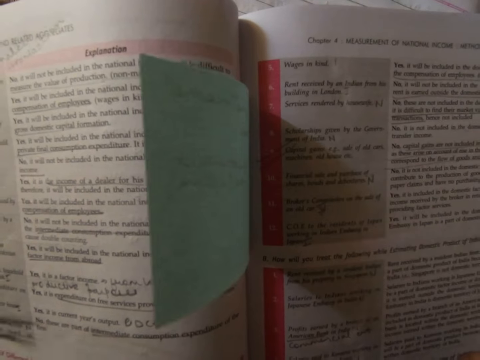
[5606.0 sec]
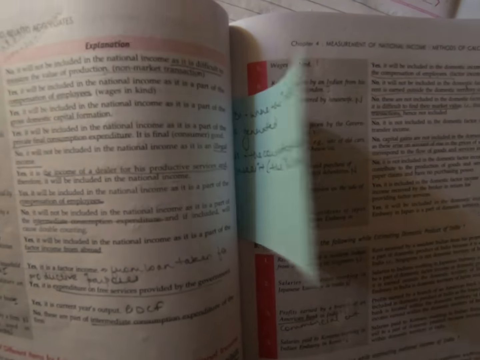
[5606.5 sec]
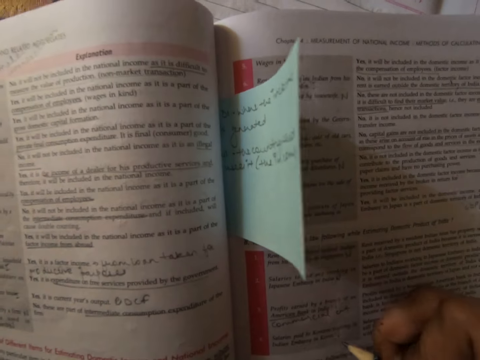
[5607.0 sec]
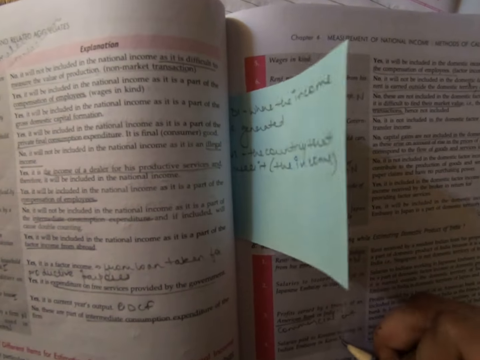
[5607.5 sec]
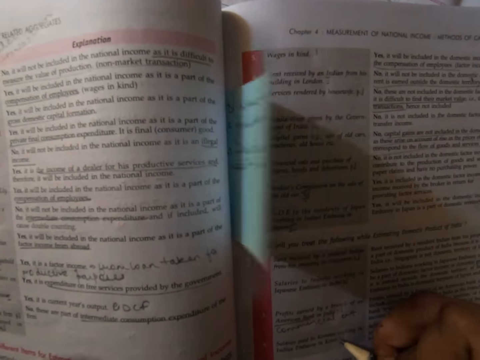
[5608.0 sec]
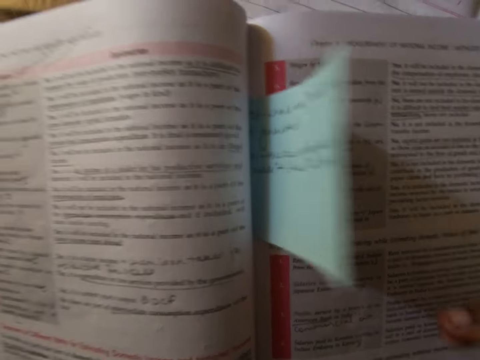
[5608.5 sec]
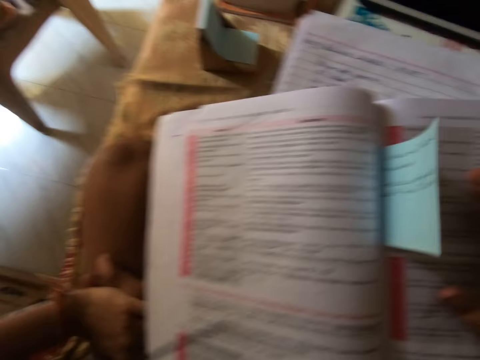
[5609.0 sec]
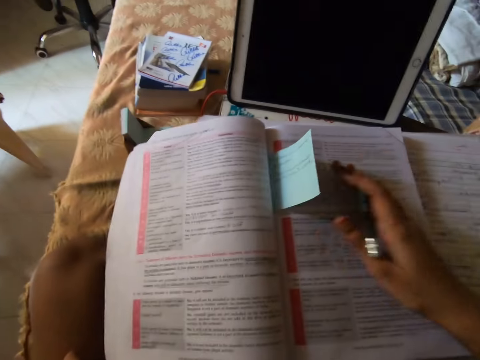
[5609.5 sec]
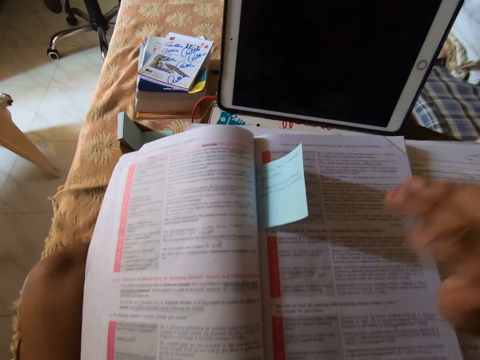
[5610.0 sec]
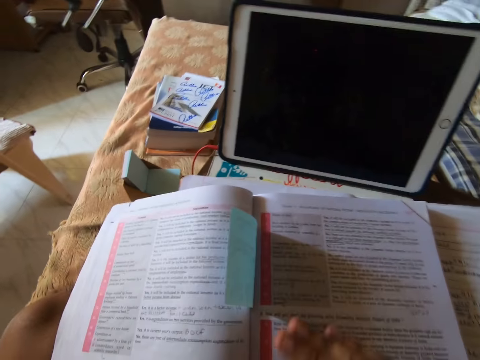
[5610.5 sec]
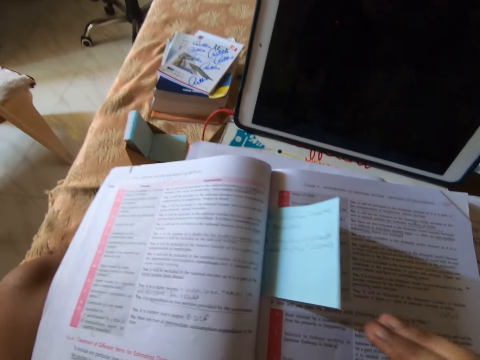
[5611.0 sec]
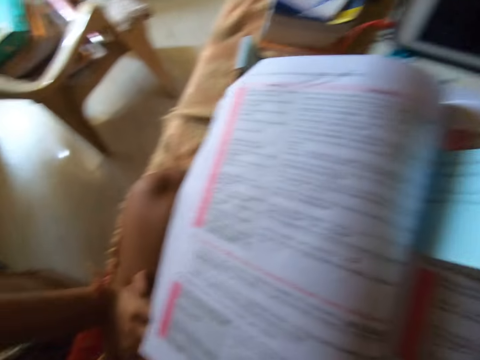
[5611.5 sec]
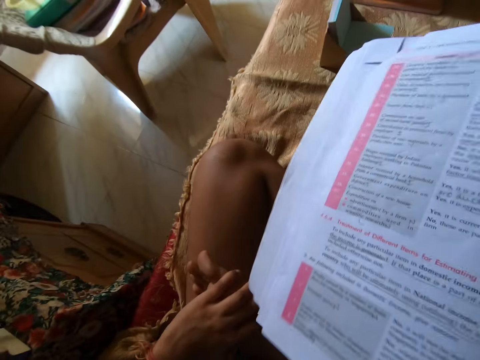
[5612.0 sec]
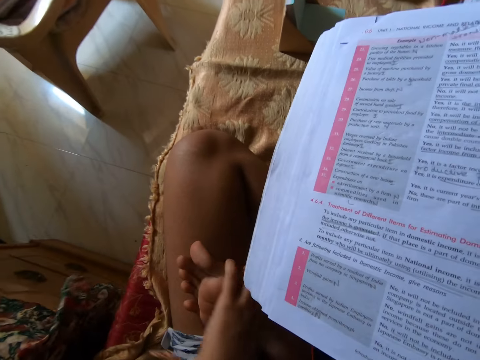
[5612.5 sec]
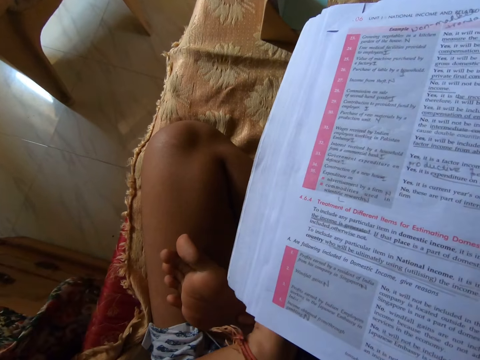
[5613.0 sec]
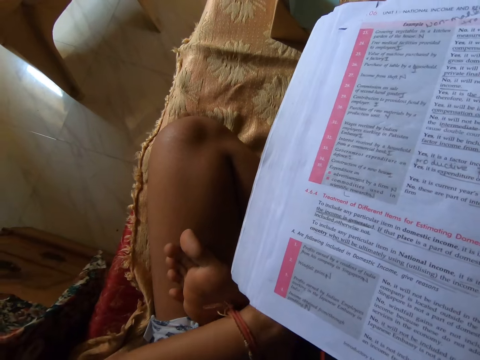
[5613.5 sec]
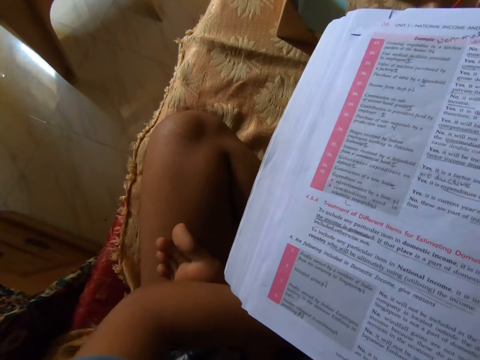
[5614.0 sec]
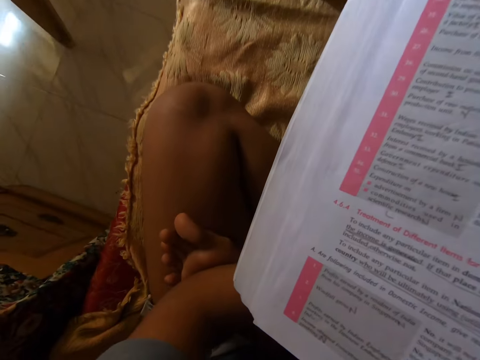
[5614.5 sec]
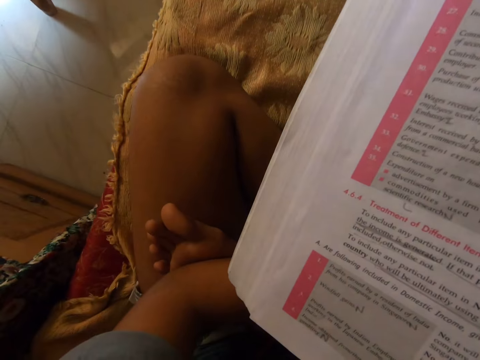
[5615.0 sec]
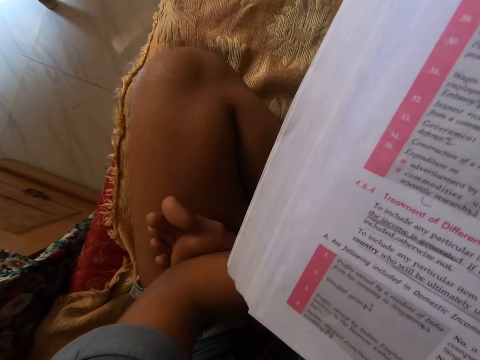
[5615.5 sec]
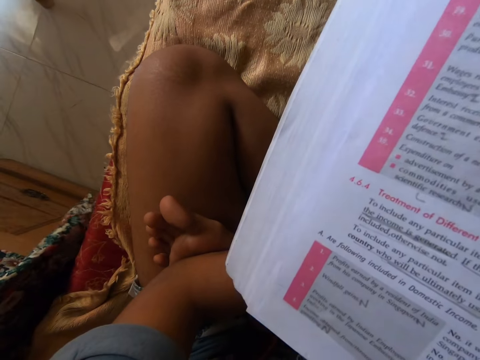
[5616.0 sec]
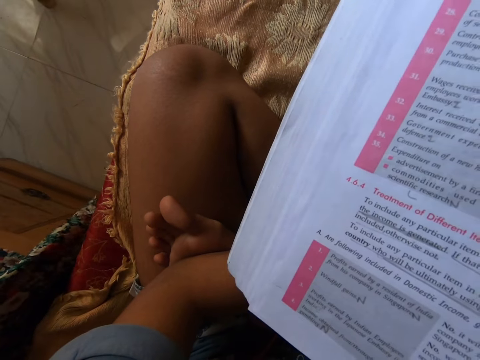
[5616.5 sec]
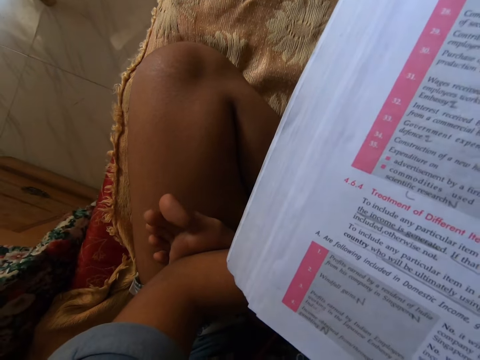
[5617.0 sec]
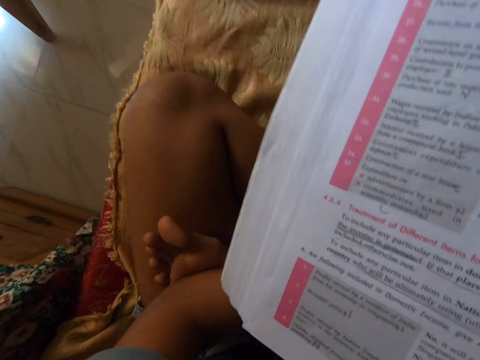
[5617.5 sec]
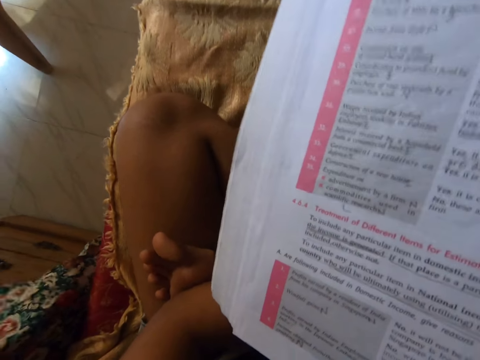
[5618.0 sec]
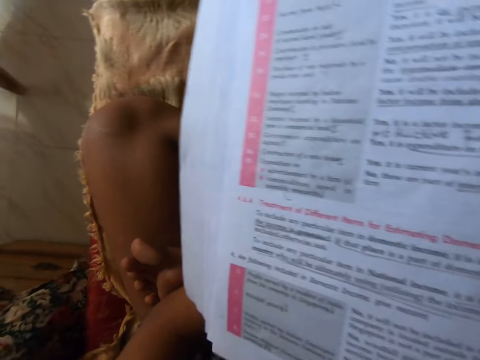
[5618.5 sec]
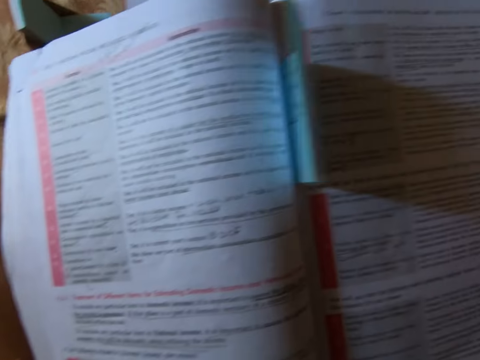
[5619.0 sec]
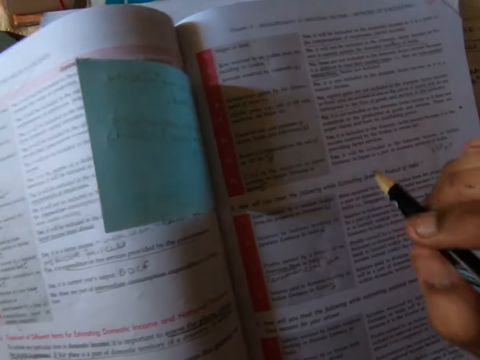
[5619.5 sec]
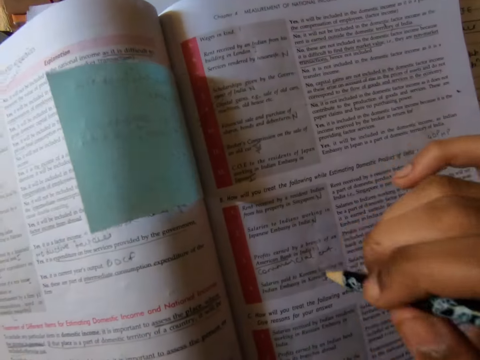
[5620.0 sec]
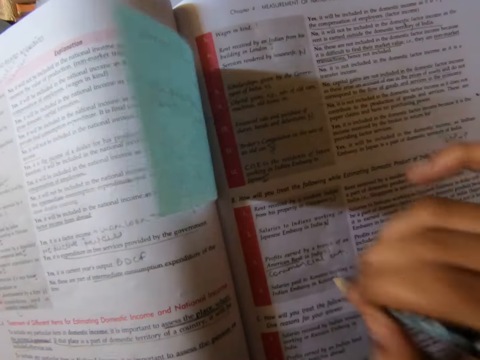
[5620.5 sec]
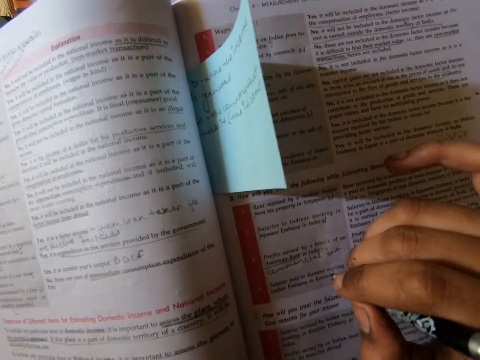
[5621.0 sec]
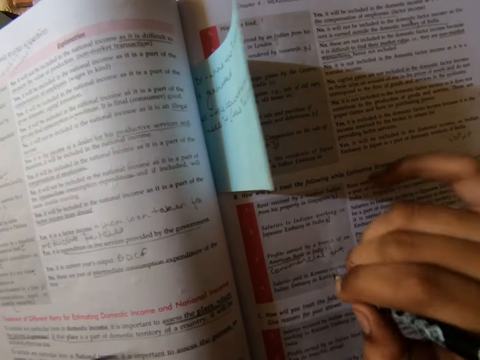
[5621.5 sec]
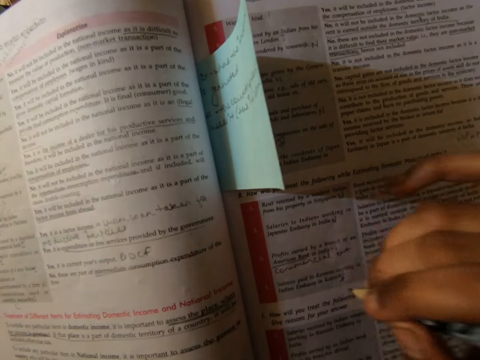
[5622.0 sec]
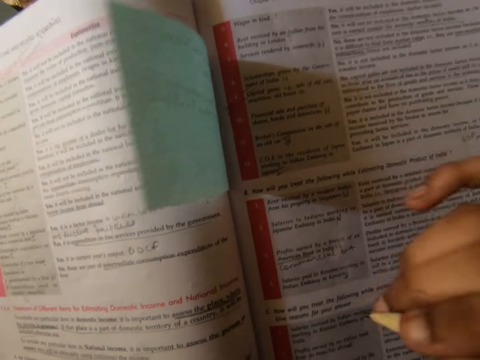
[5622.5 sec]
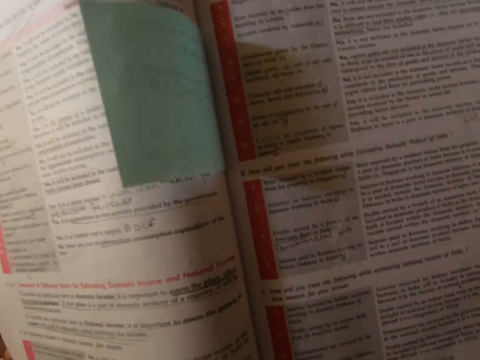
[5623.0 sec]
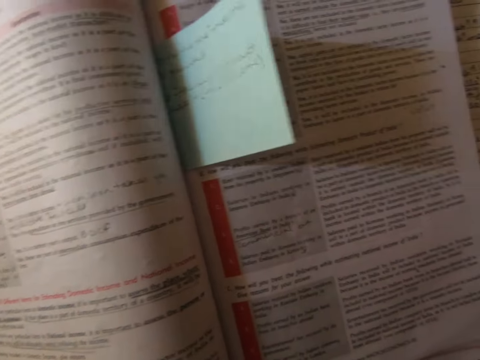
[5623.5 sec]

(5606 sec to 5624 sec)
The camera wearer writes on the textbook with the pencil in her right hand. She adjusts the textbook with her hands. She touches her leg with her left hand. She writes on the textbook with the pencil in her right hand. She holds the pencil.

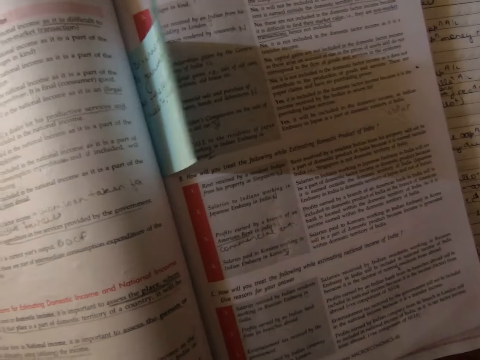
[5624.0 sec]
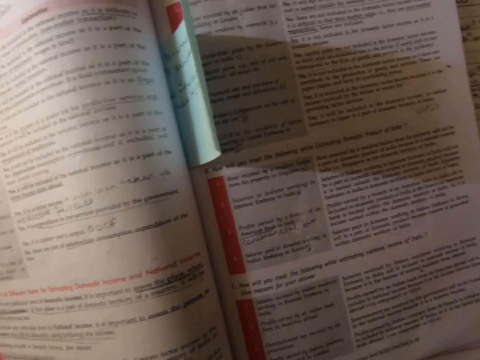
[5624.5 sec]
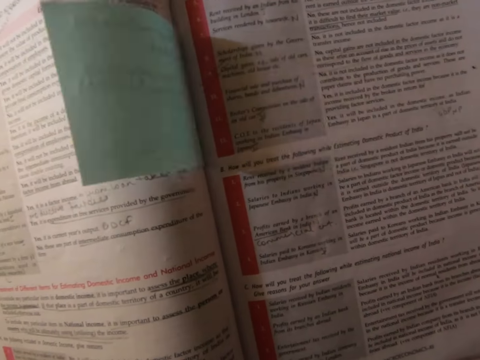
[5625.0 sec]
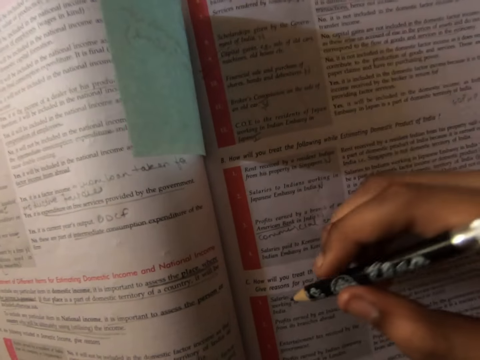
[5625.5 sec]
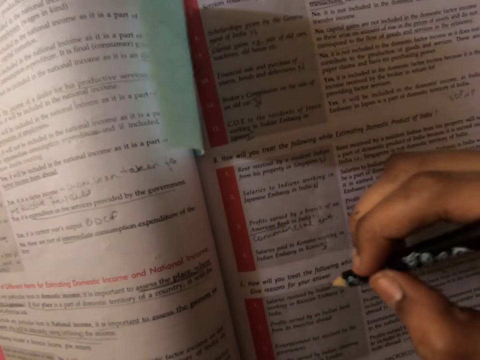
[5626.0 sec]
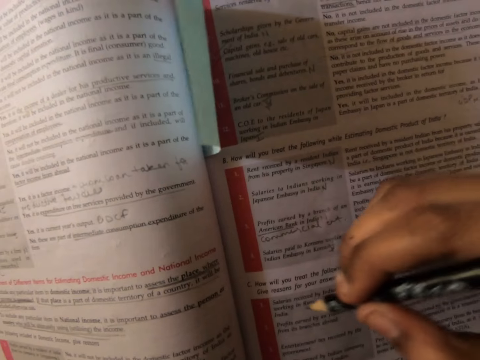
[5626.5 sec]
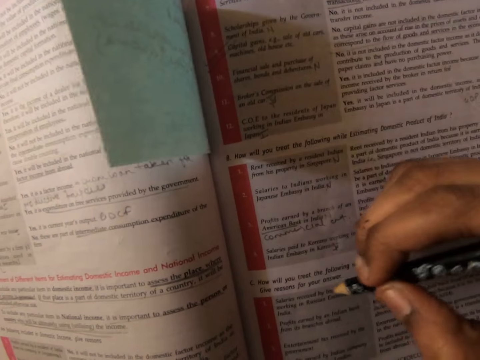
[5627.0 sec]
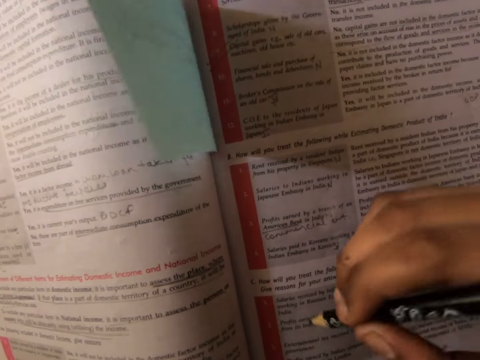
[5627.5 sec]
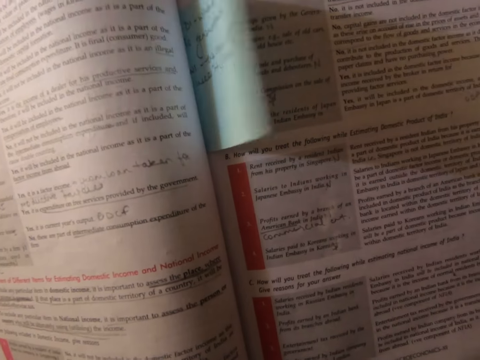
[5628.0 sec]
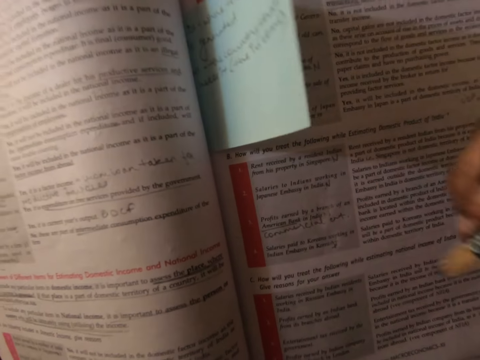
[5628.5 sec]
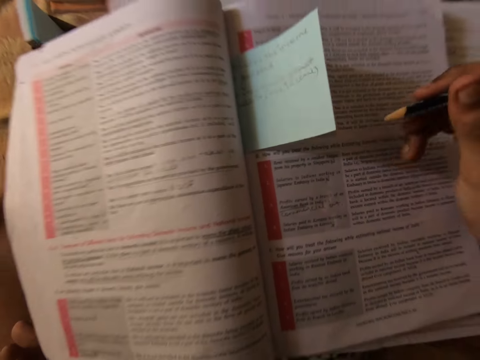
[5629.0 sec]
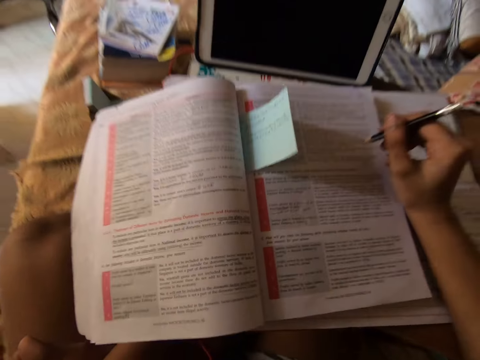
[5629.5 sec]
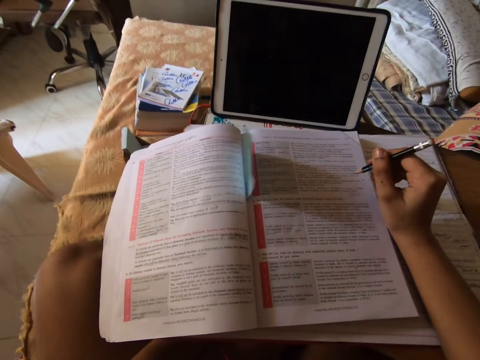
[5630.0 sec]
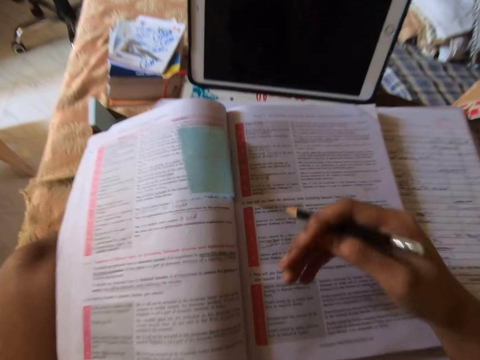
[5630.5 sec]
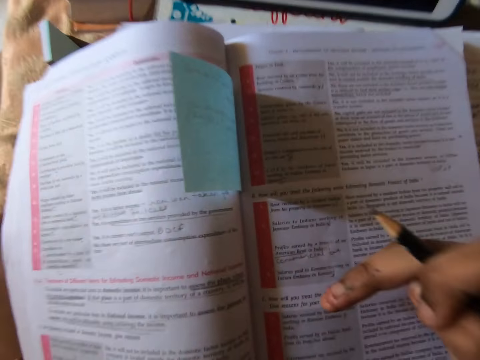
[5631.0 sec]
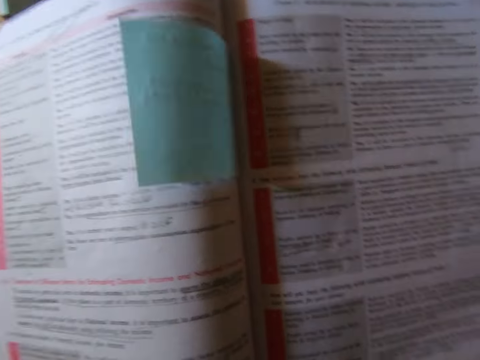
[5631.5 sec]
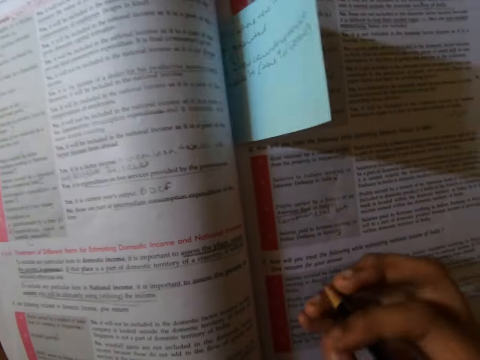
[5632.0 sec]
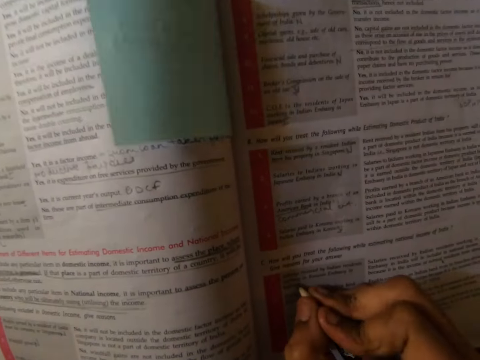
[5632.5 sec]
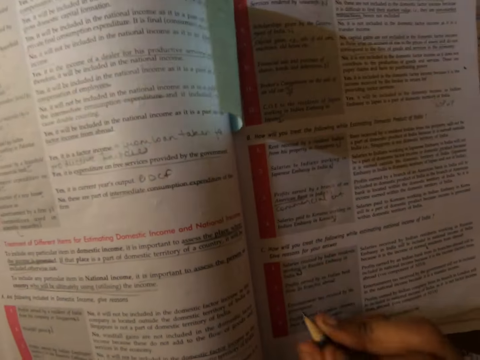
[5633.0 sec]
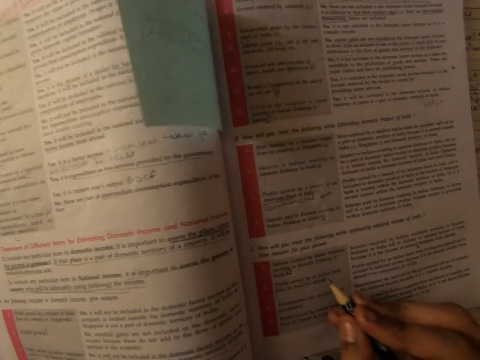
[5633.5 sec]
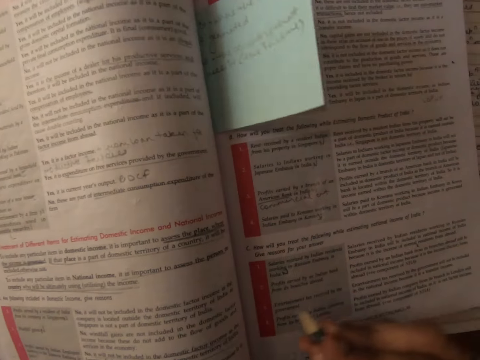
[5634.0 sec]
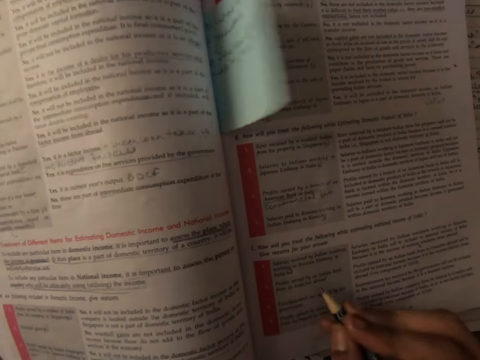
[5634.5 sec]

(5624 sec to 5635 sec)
The camera wearer studies the textbook with the pencil in her right hand.
